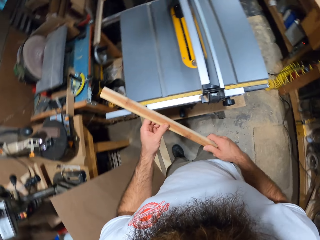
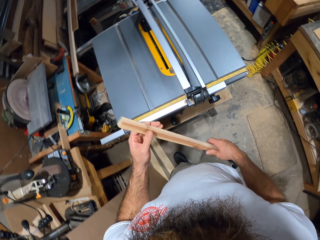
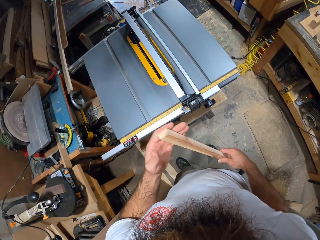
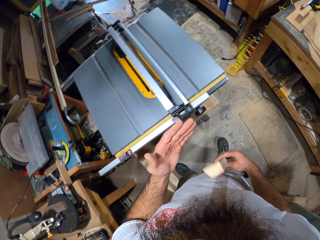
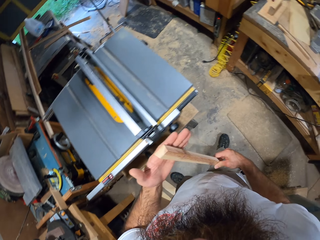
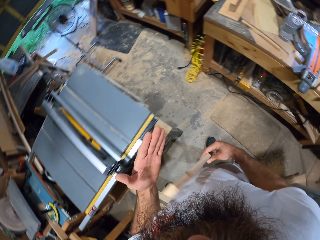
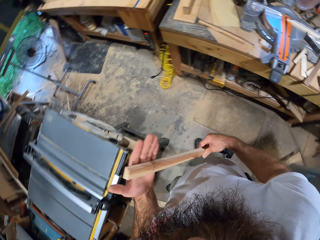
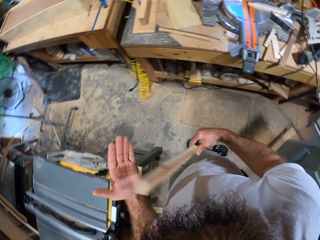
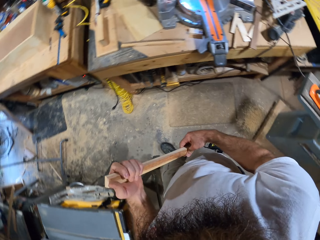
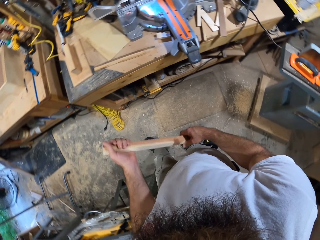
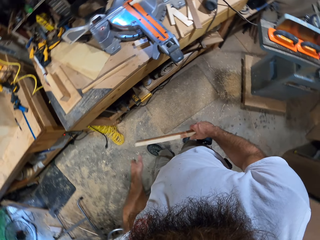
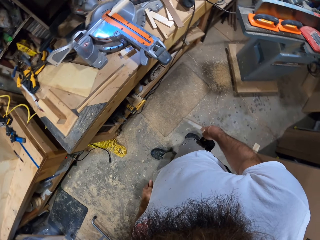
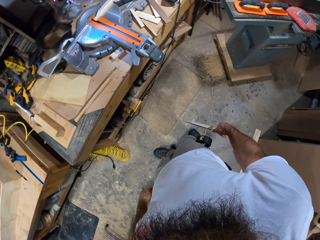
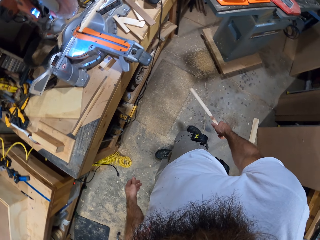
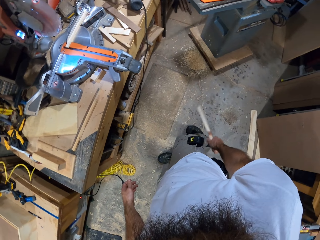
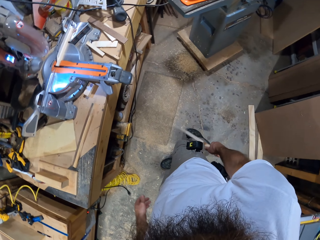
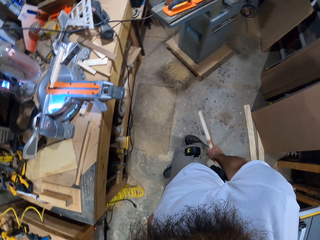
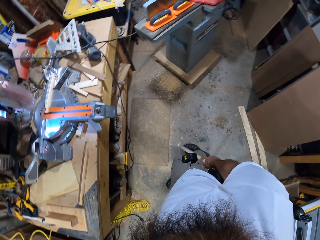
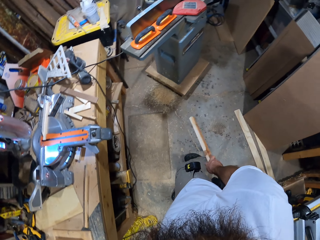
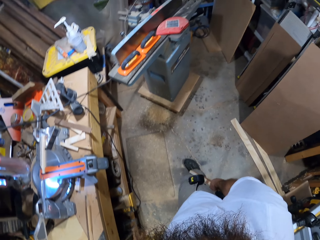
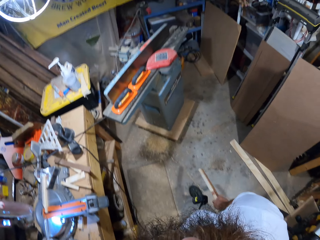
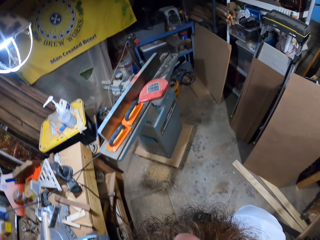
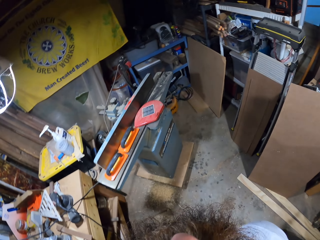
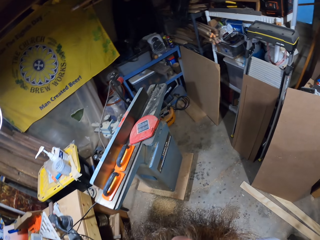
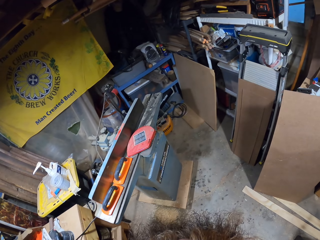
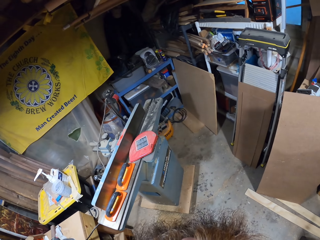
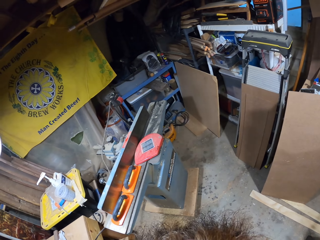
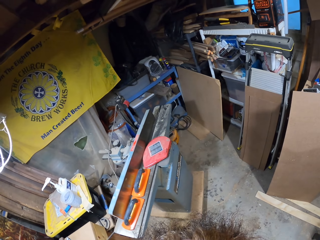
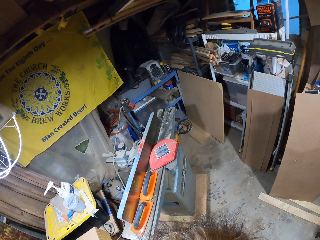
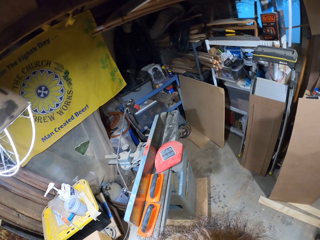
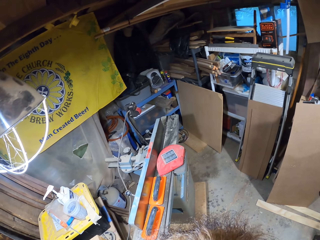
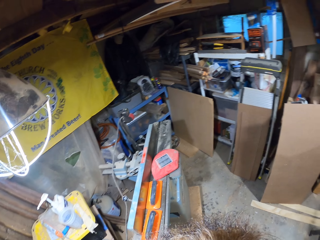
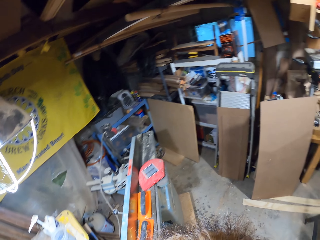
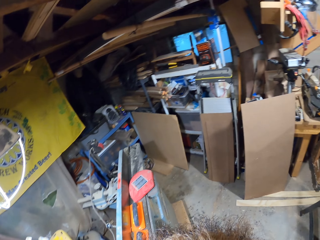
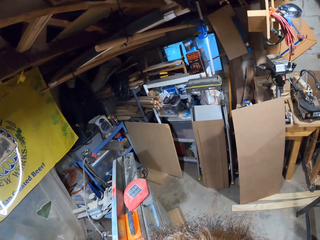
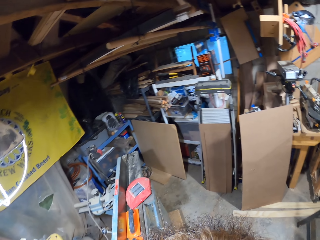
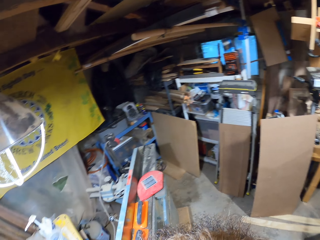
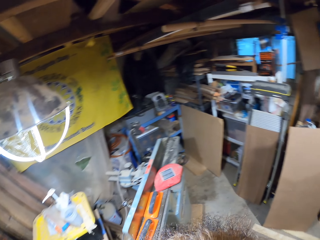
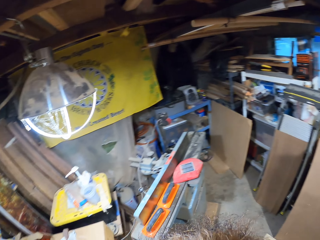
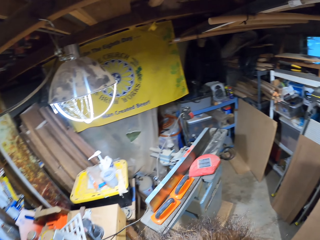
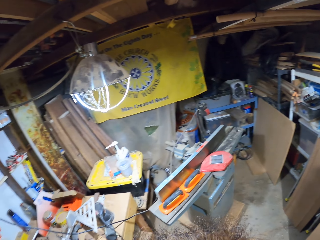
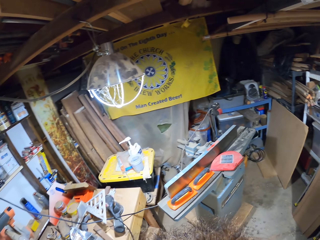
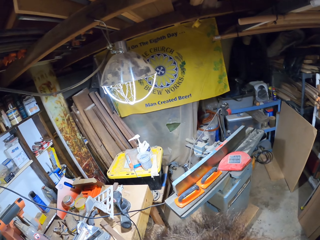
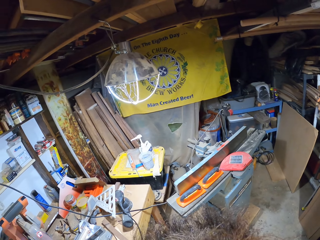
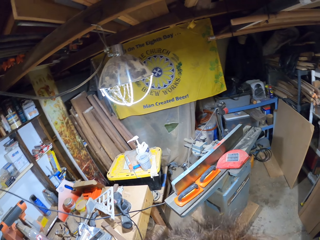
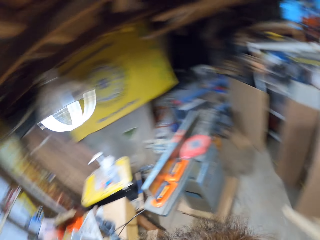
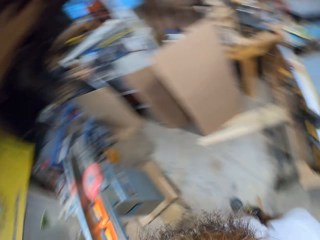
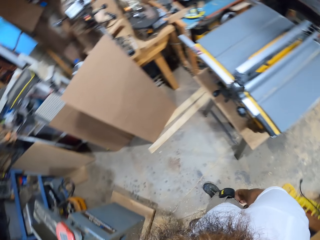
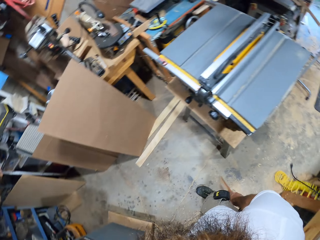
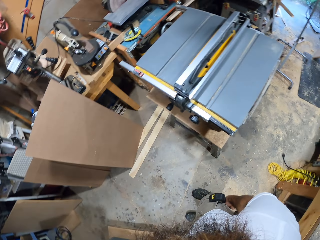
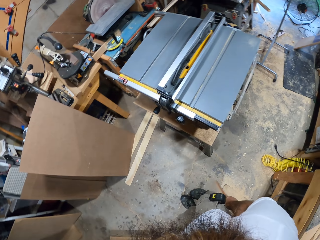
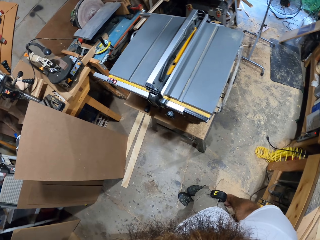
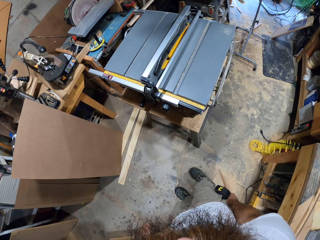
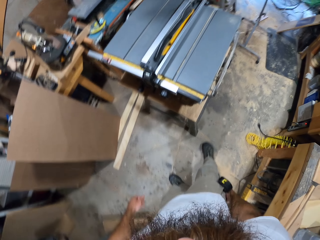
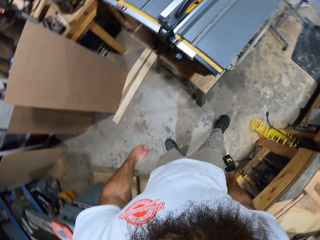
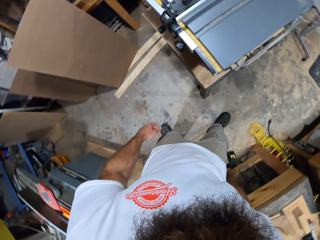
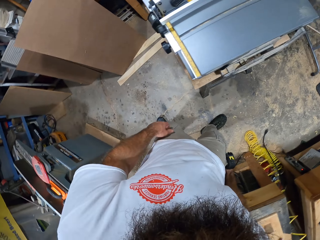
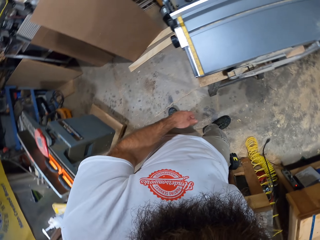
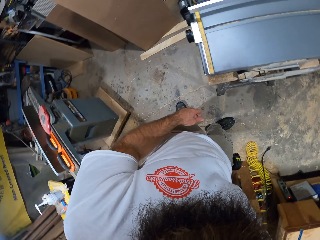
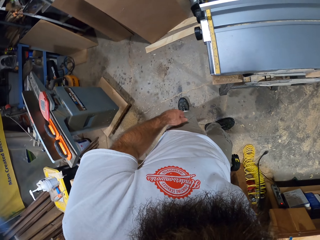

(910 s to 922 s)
The camera wearer hits the stick on his left palm with his right hand. He hits the stick on his right leg with his right hand. He looks around.

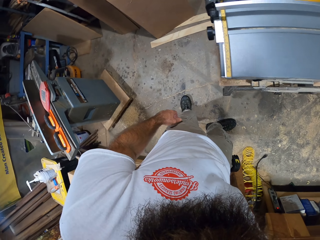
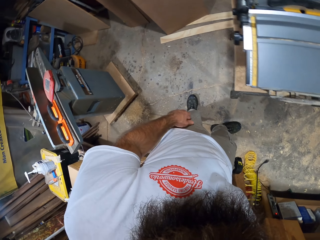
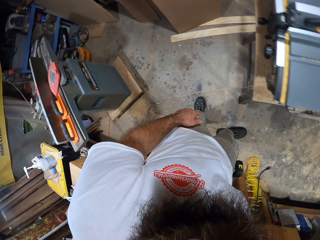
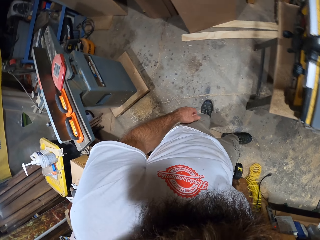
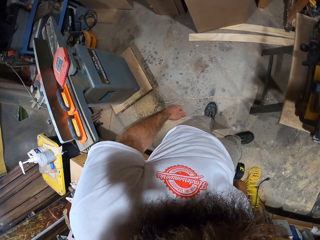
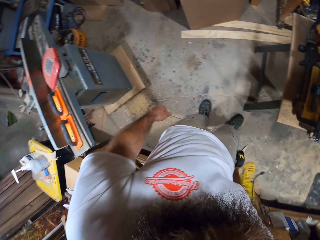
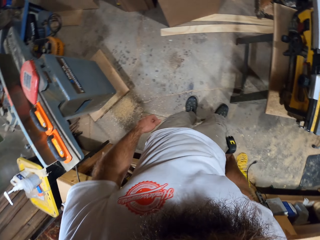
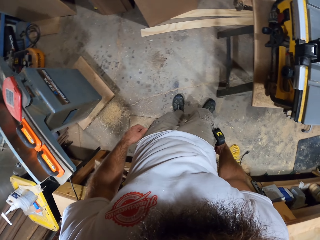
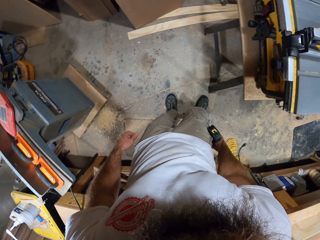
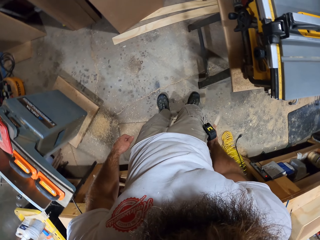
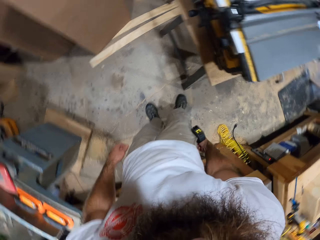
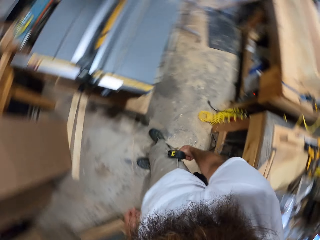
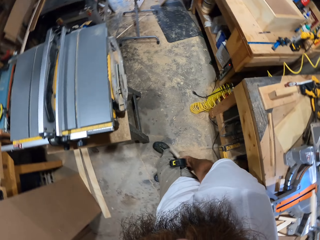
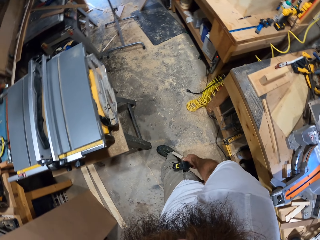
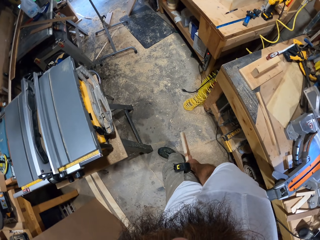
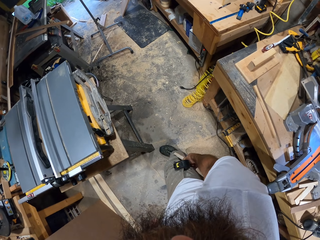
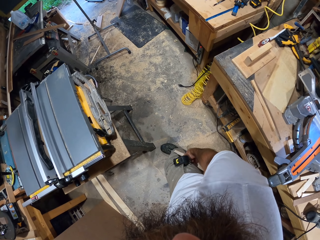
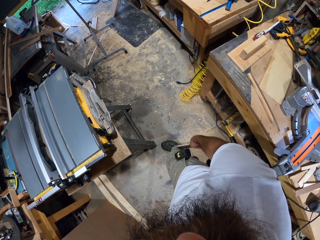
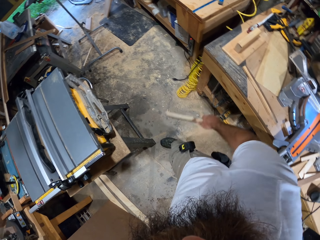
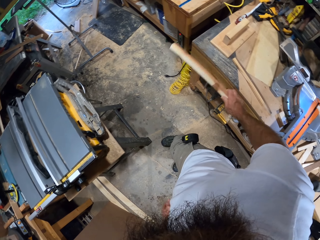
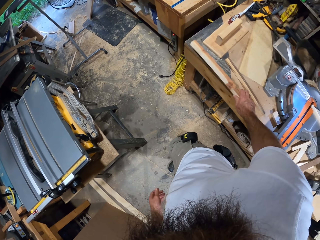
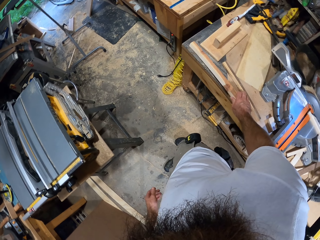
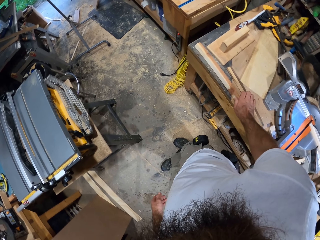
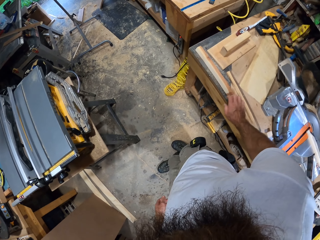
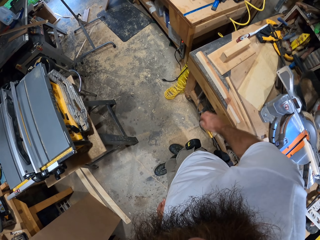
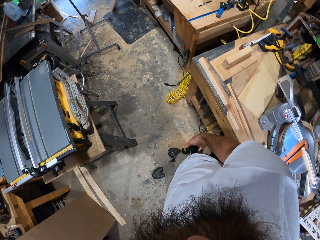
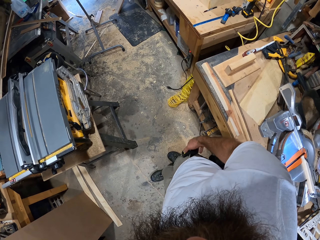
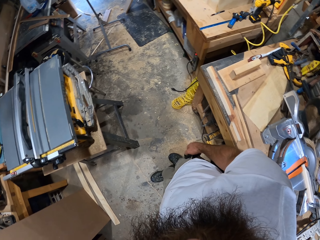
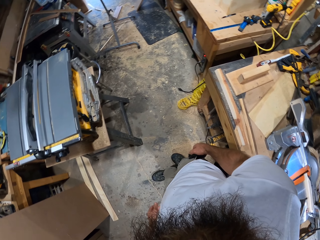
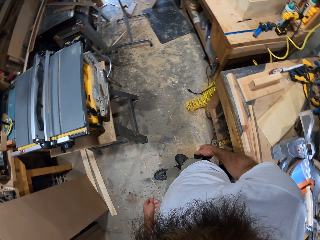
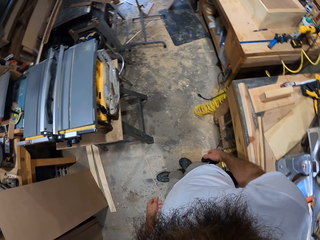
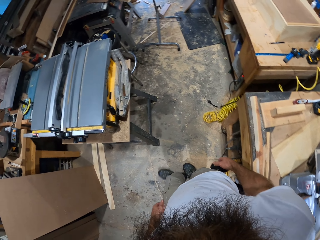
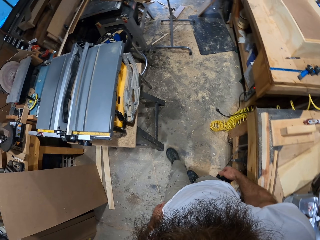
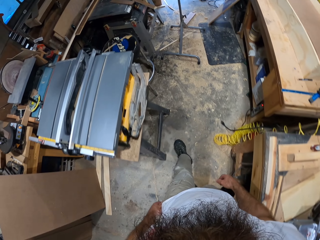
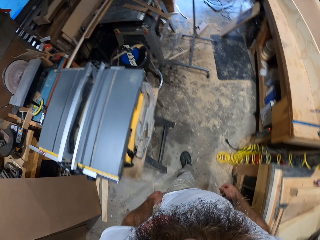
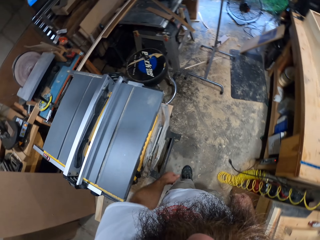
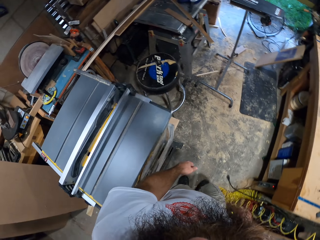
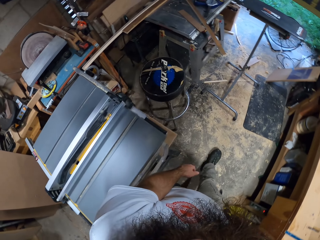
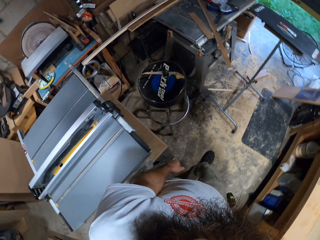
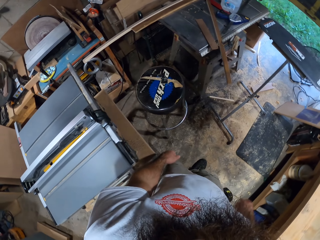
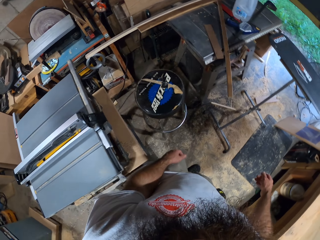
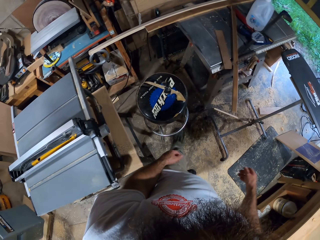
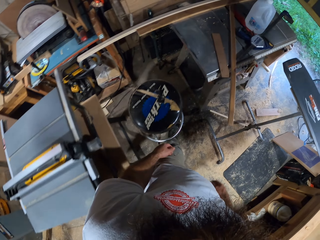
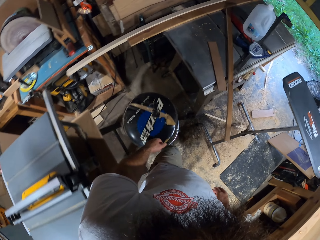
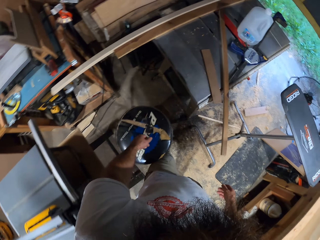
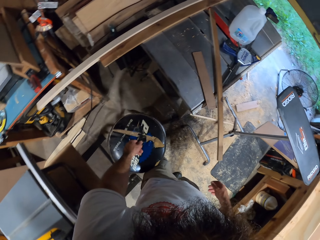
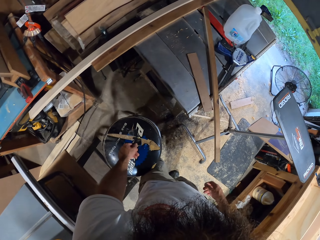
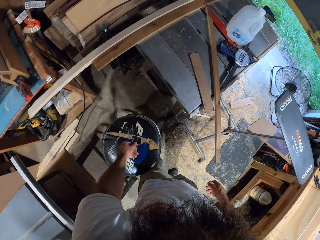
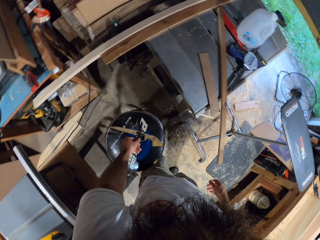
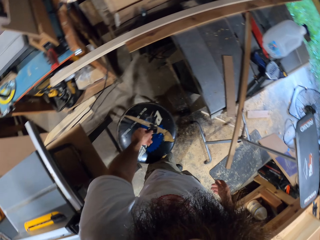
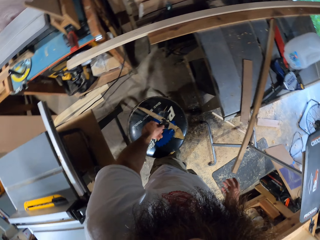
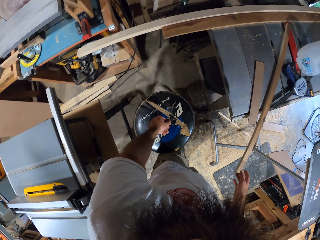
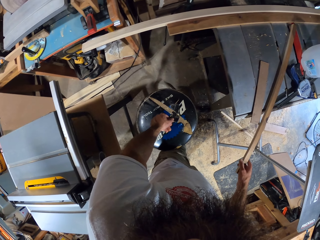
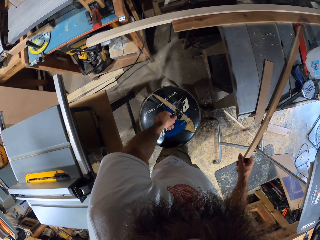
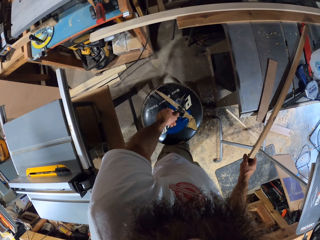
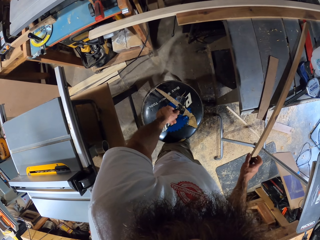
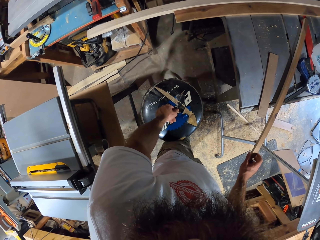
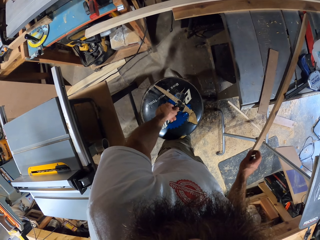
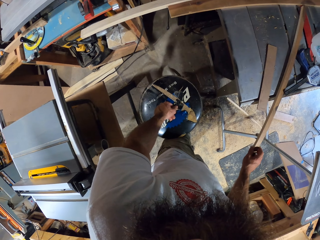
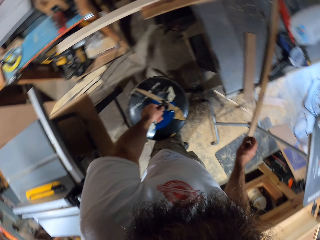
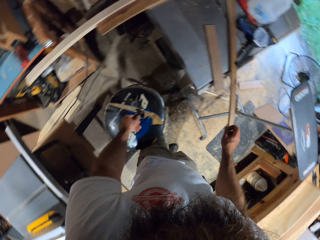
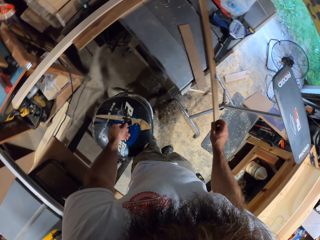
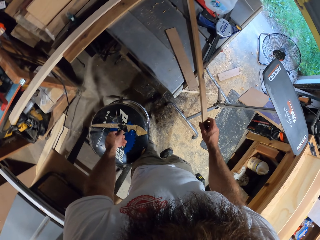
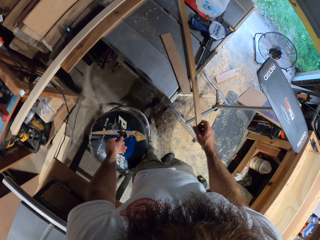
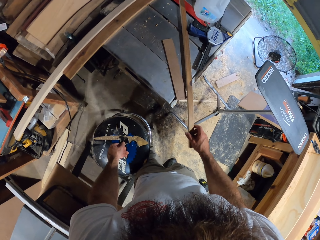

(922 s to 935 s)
The camera wearer keeps the stick on the table with his right hand. He walks in the room. He puts his left hand on a container on the floor. He holds the stick on the table with his right hand.
